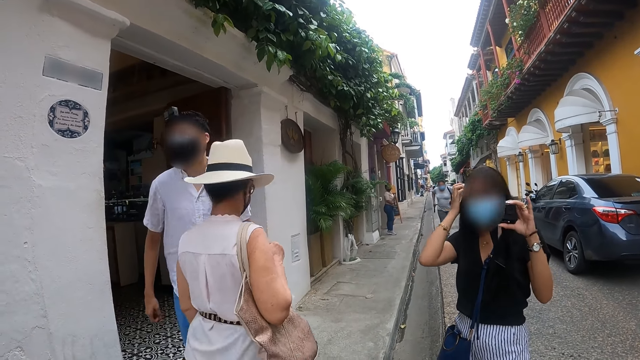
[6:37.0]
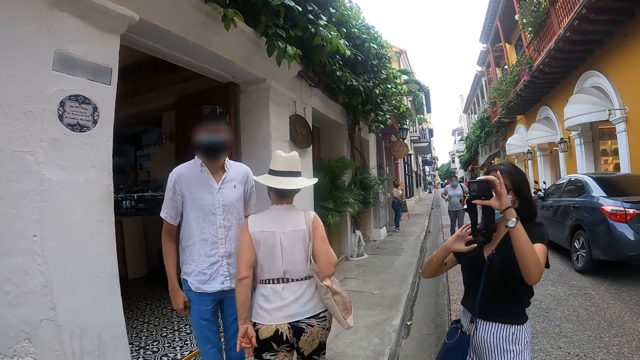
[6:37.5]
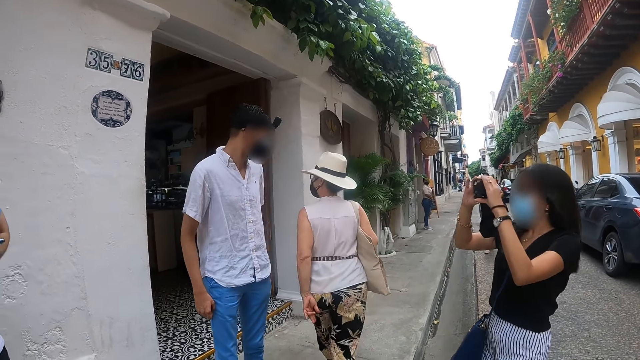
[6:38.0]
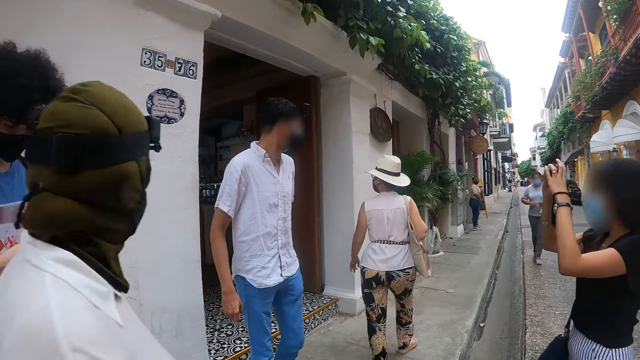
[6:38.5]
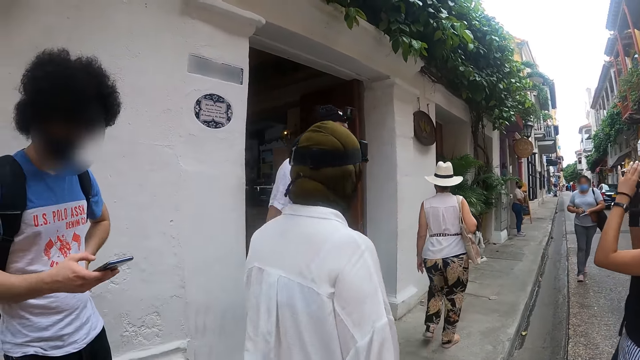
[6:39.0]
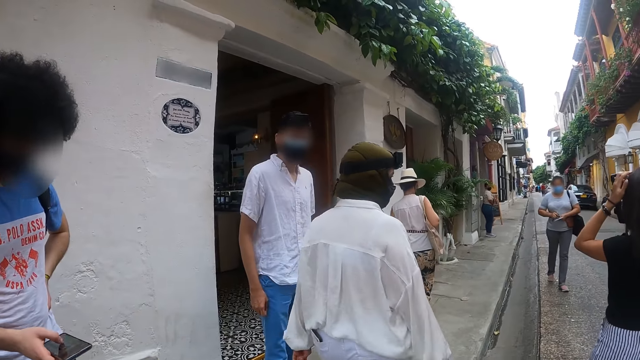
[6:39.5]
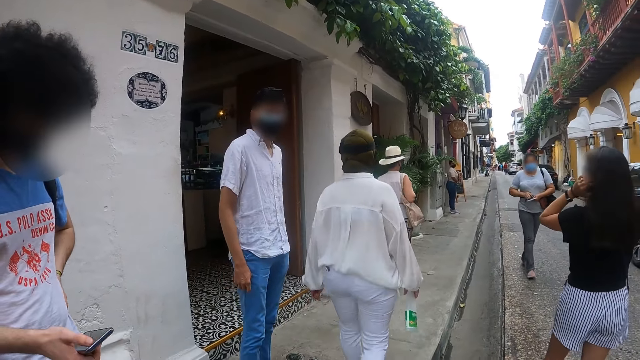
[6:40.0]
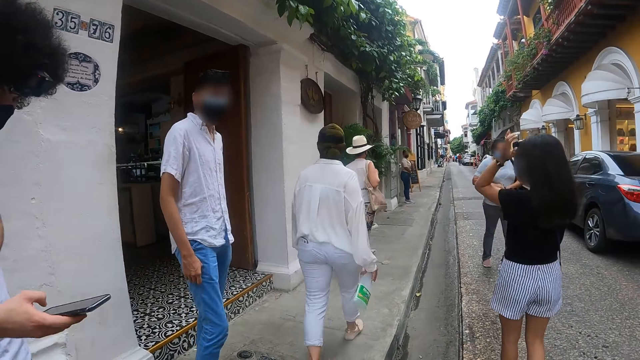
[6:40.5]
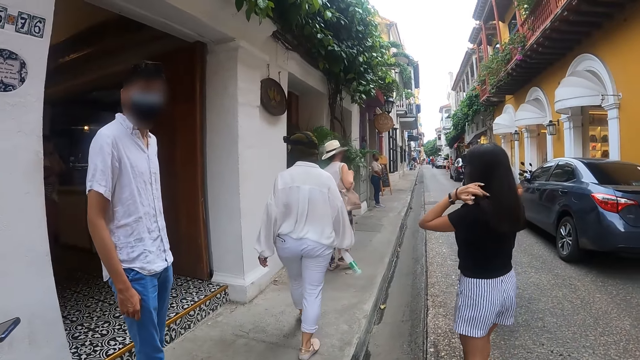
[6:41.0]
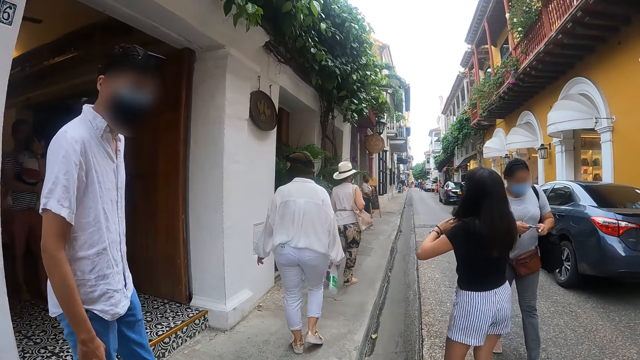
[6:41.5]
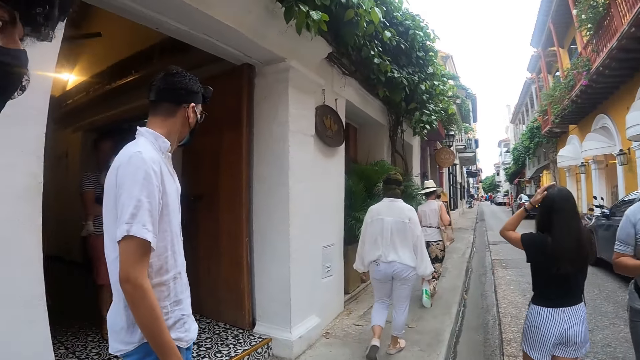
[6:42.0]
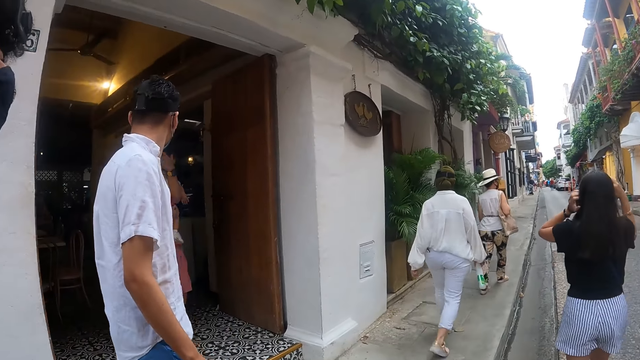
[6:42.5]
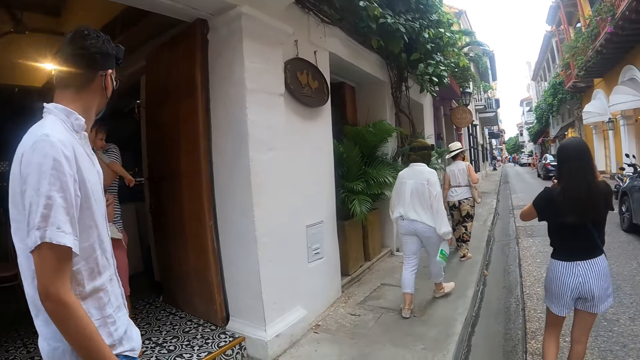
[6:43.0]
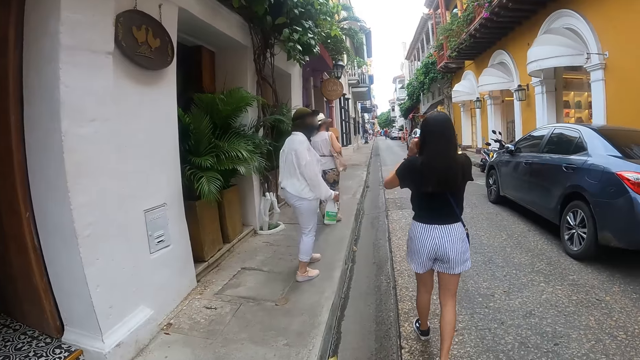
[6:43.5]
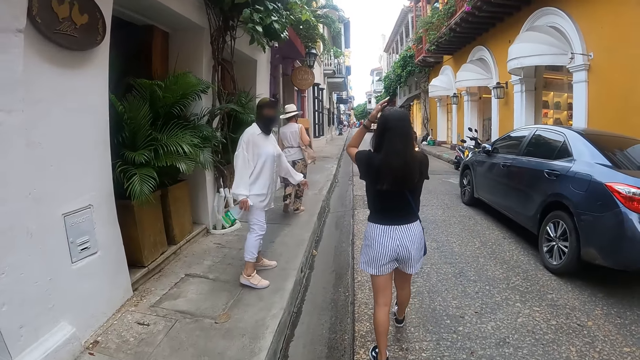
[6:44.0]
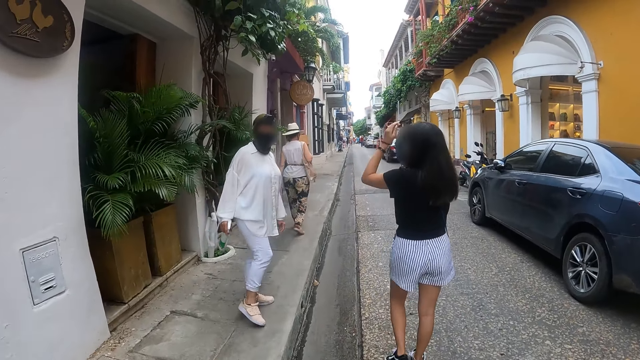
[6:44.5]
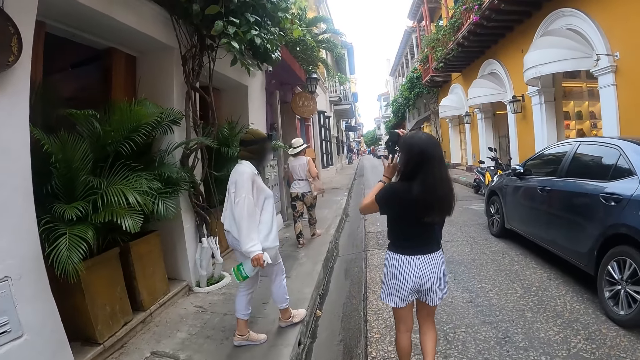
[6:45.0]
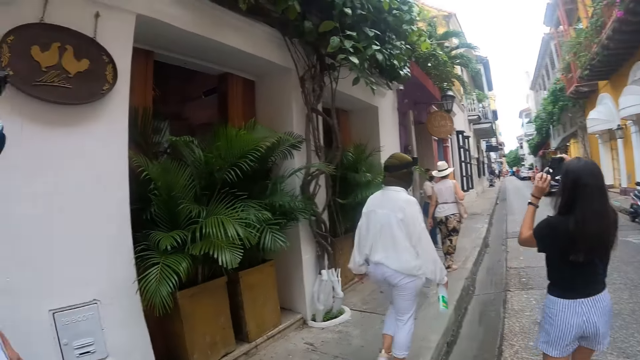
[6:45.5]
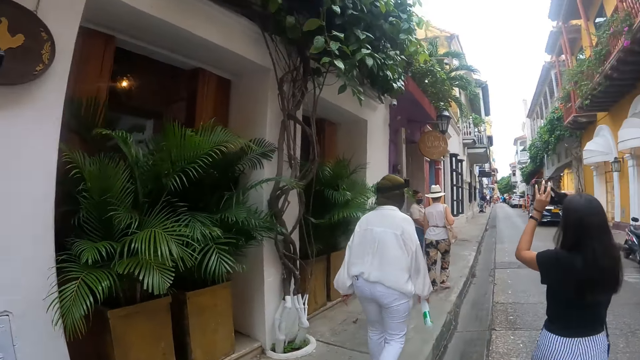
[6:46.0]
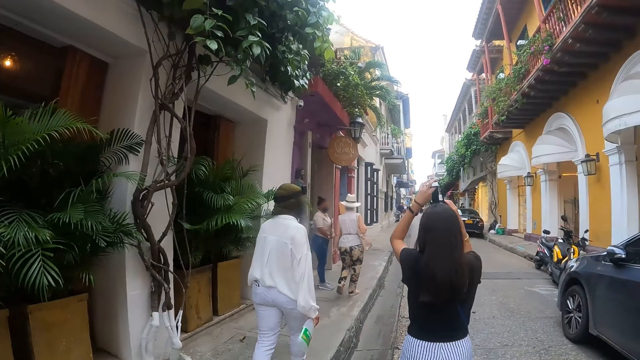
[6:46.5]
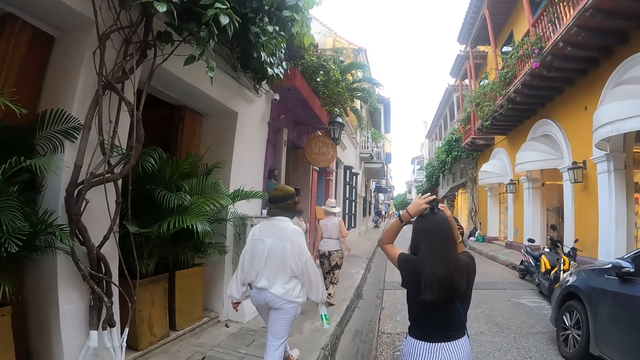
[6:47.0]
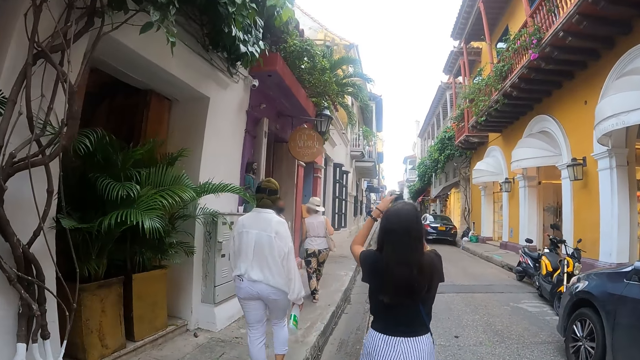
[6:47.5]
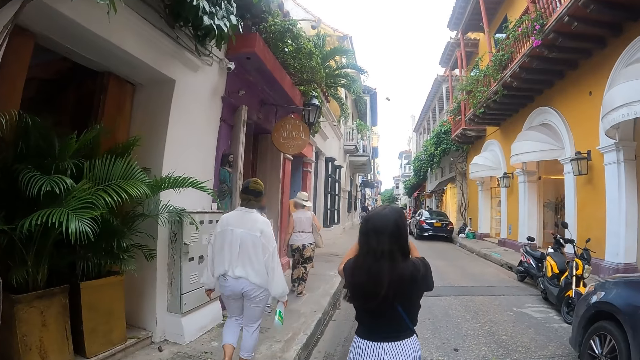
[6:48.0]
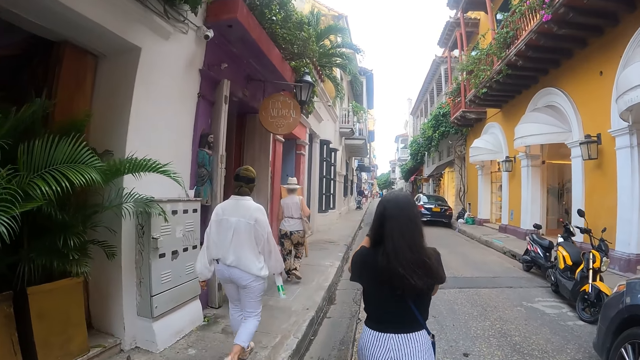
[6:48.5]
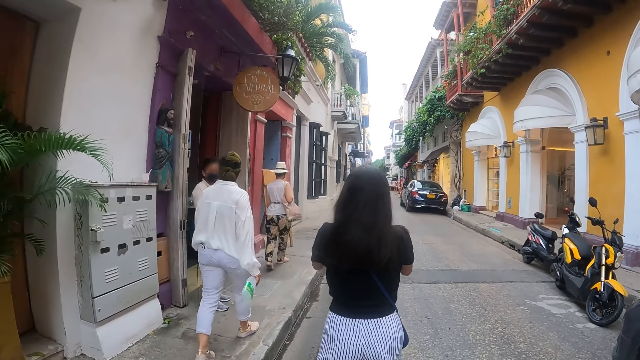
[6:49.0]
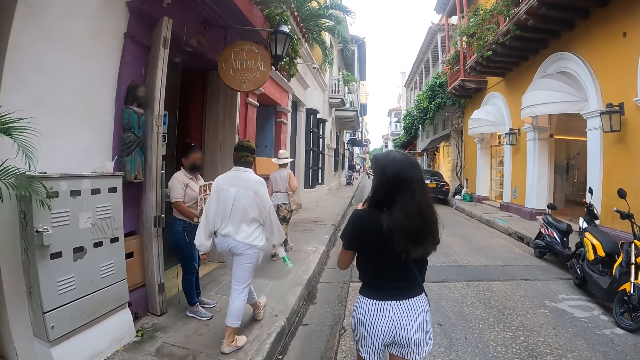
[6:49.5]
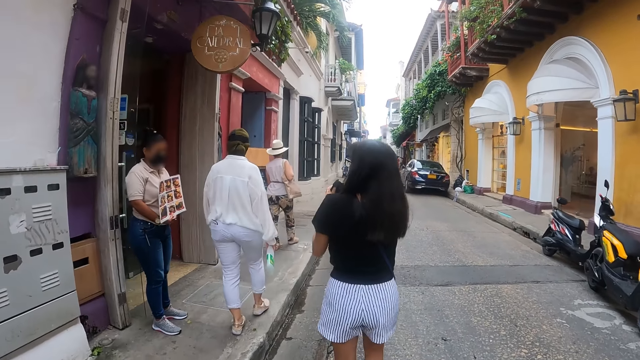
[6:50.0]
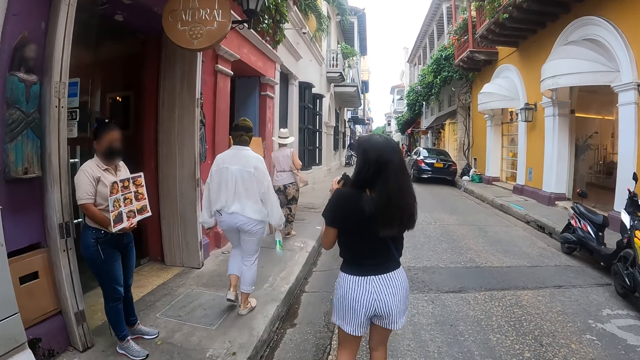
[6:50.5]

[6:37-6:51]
A woman takes a photo. She touches her hair. The camera wearer looks around. The woman holds a camera.

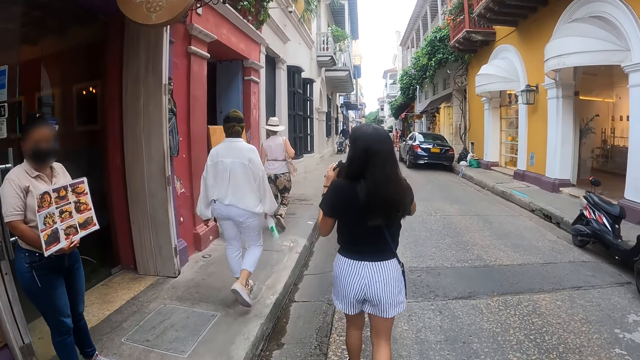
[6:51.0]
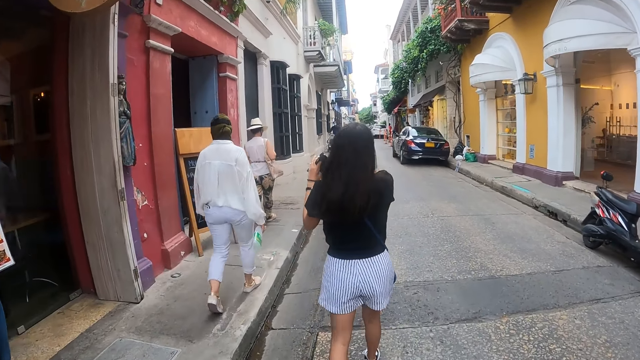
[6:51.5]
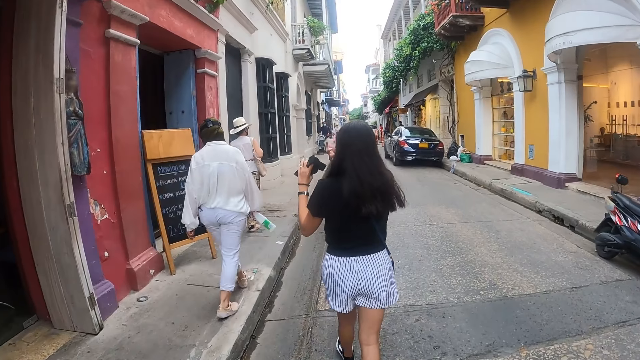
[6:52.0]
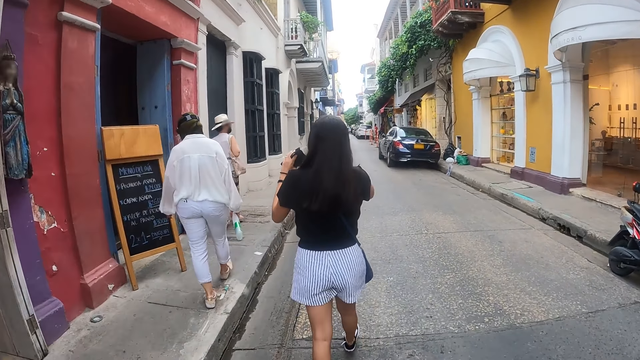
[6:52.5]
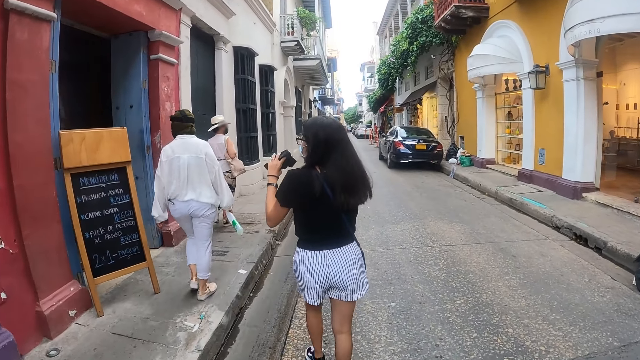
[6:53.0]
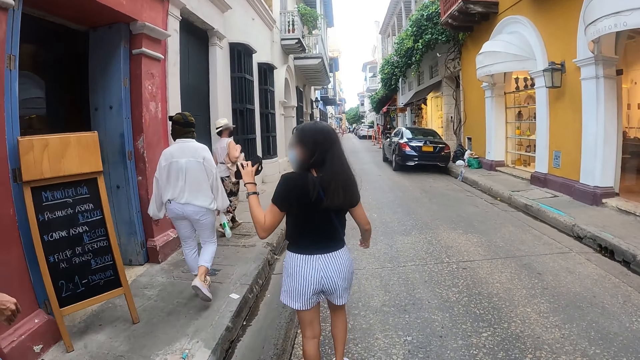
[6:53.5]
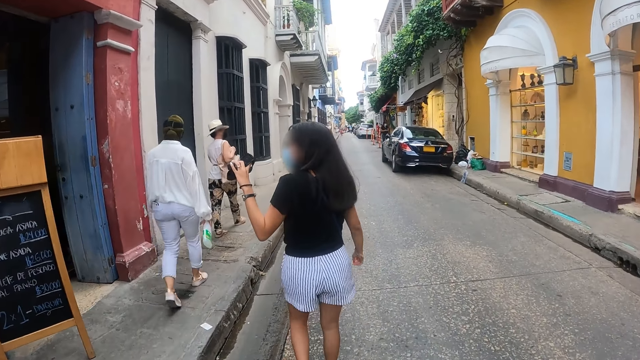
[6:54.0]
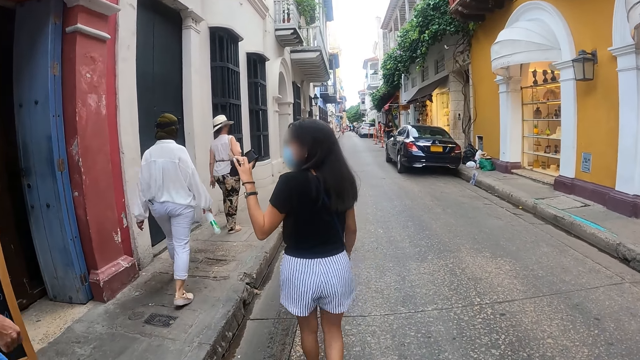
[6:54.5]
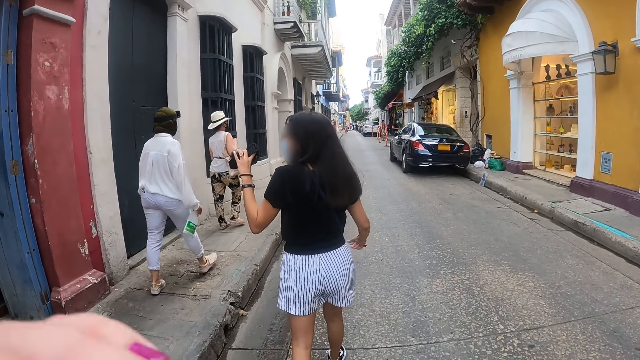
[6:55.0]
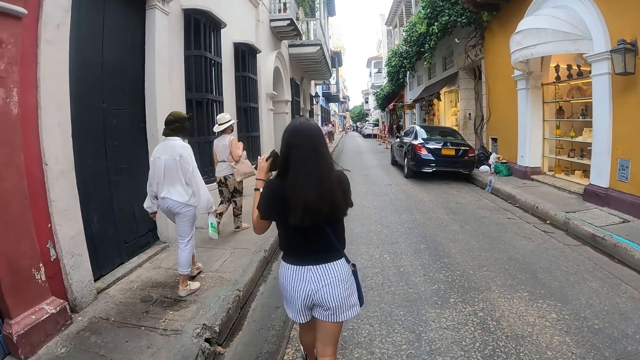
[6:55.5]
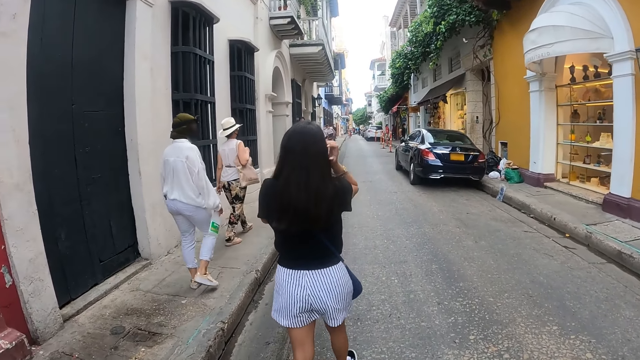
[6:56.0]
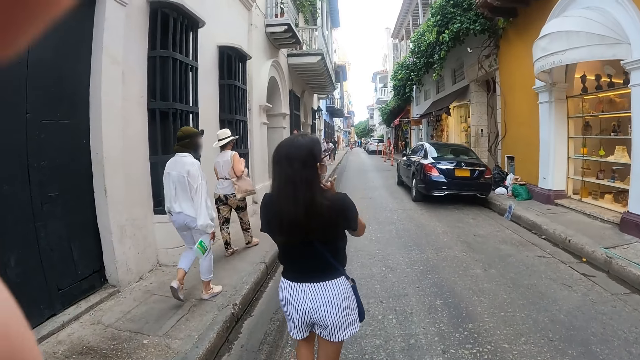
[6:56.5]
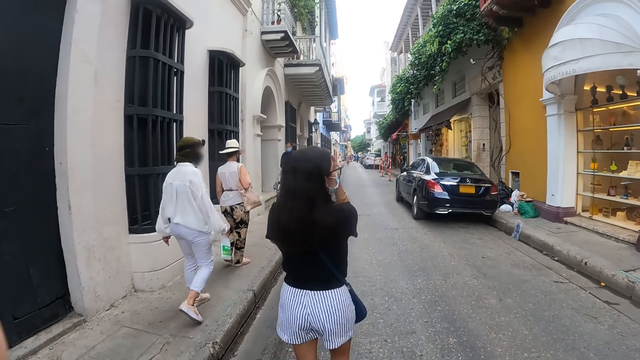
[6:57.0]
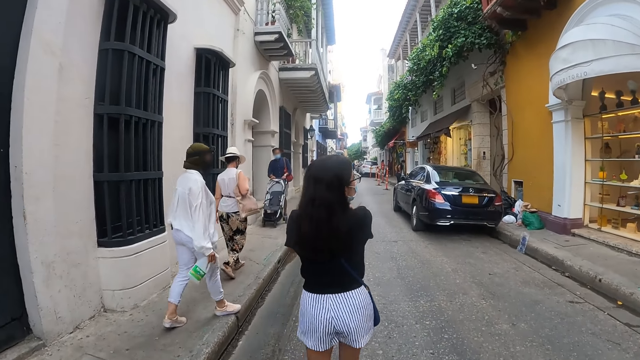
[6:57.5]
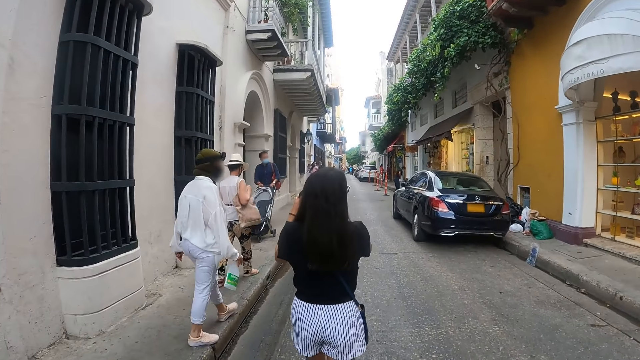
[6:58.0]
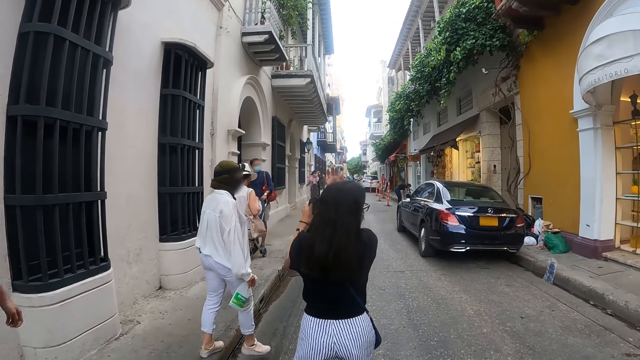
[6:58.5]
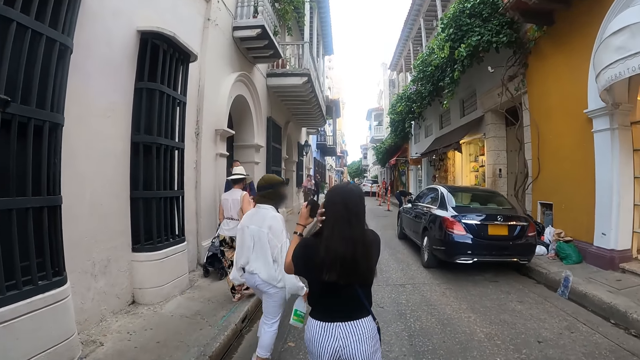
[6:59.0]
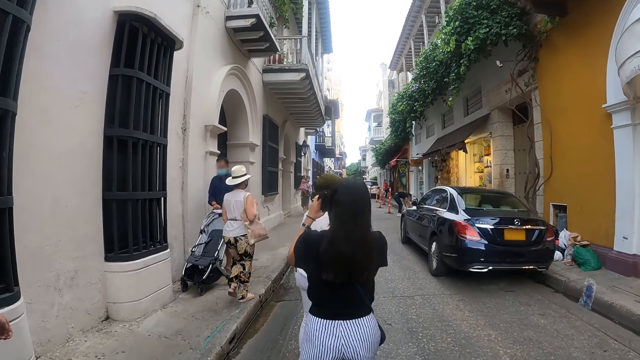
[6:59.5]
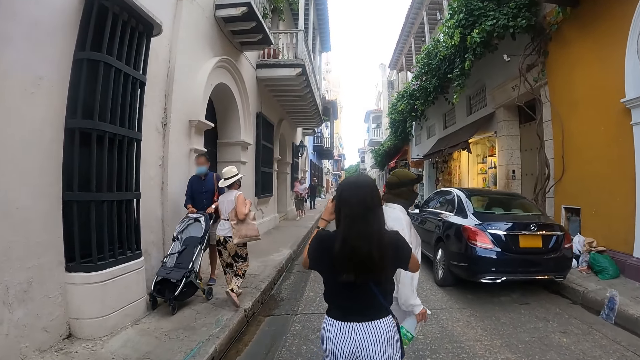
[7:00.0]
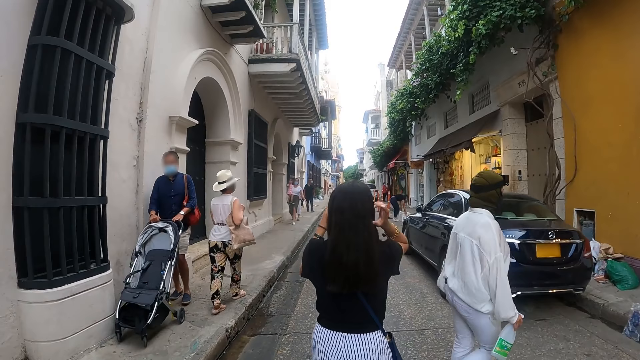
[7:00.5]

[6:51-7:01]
A woman touches her hair.
